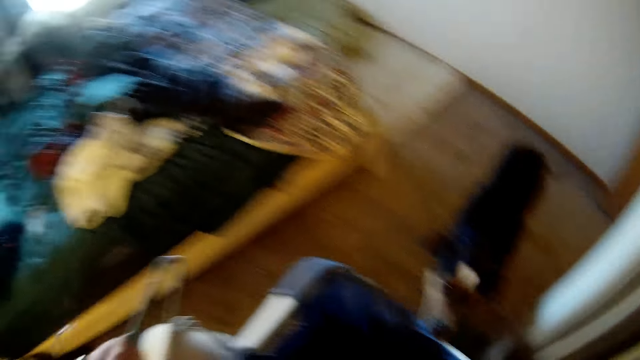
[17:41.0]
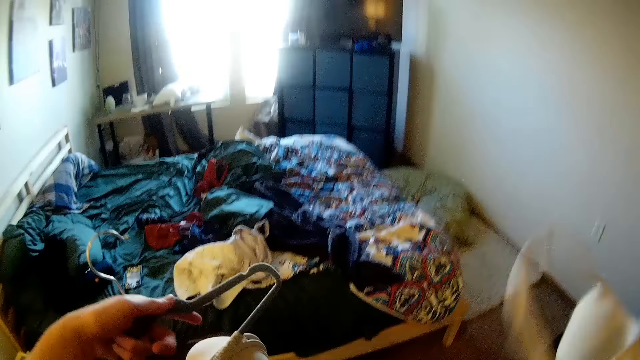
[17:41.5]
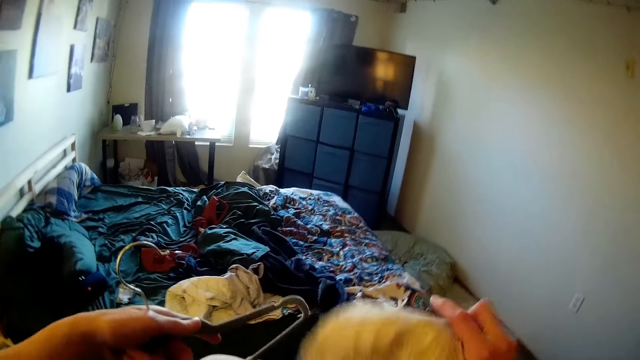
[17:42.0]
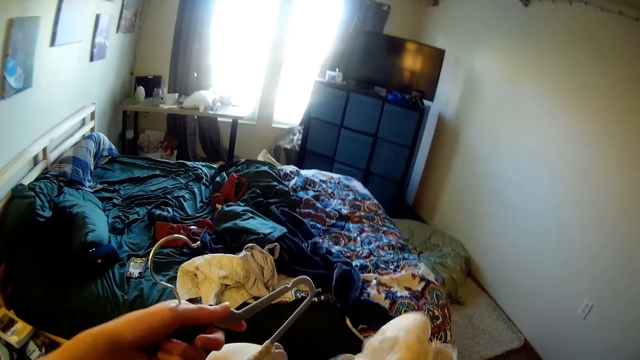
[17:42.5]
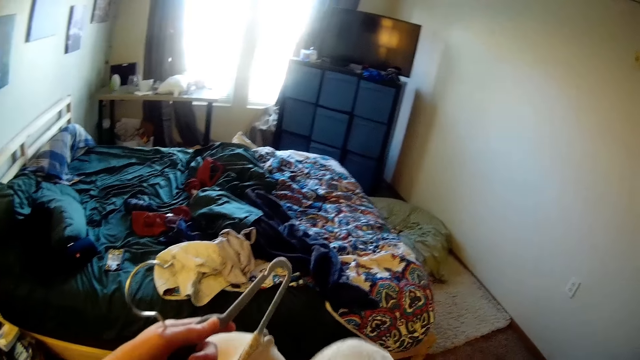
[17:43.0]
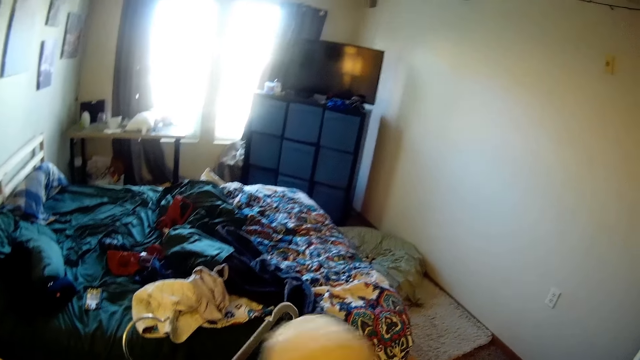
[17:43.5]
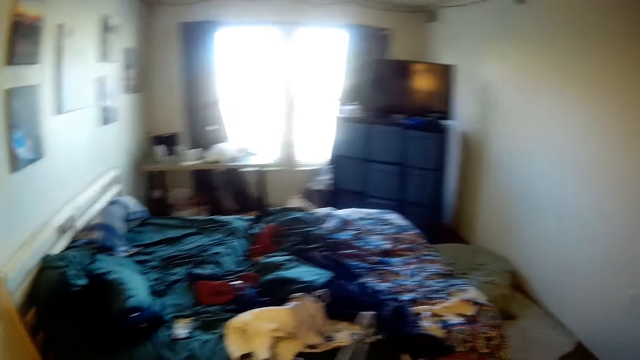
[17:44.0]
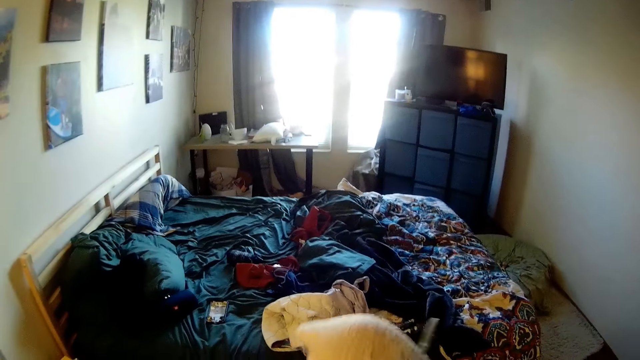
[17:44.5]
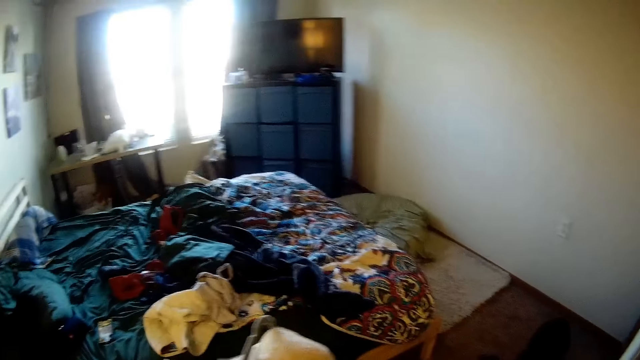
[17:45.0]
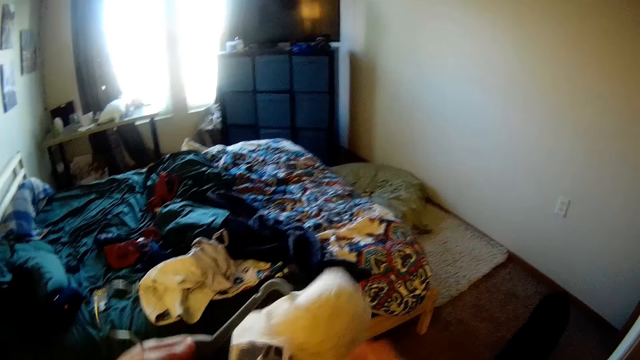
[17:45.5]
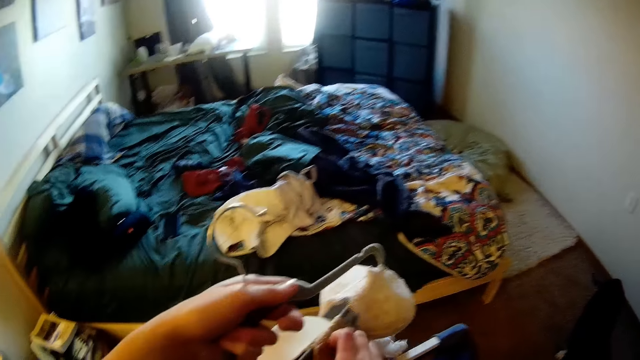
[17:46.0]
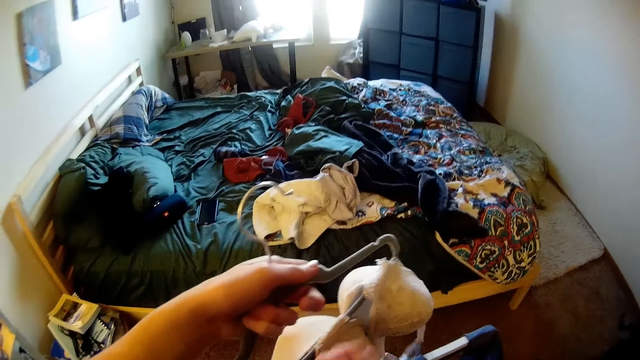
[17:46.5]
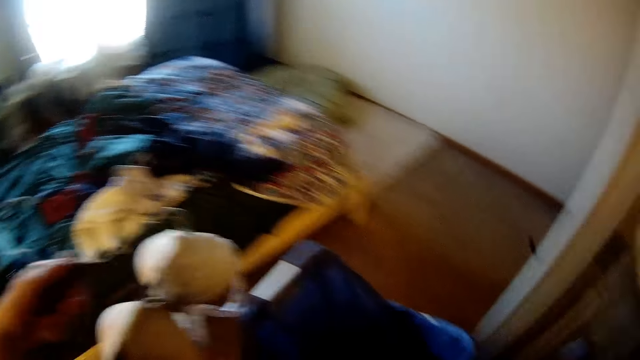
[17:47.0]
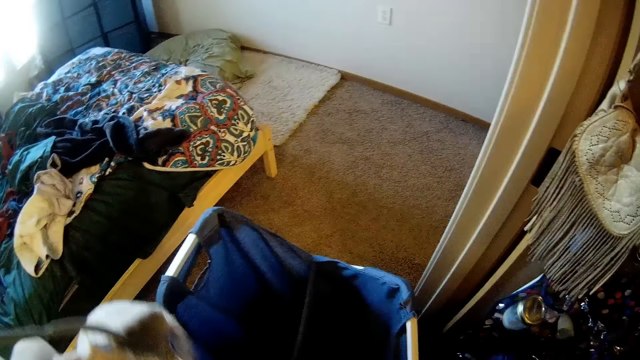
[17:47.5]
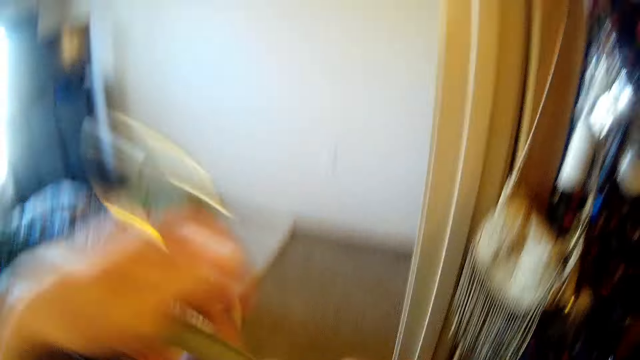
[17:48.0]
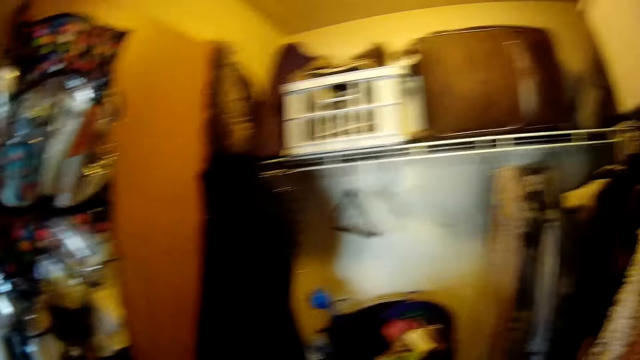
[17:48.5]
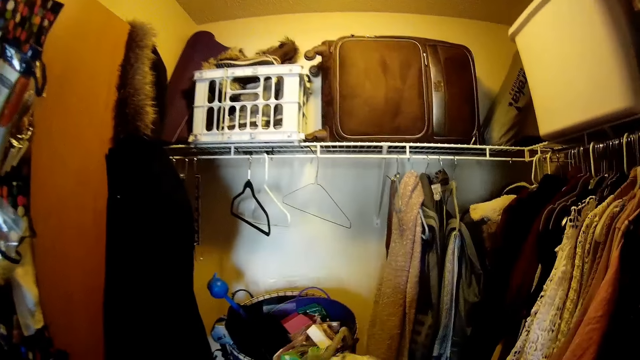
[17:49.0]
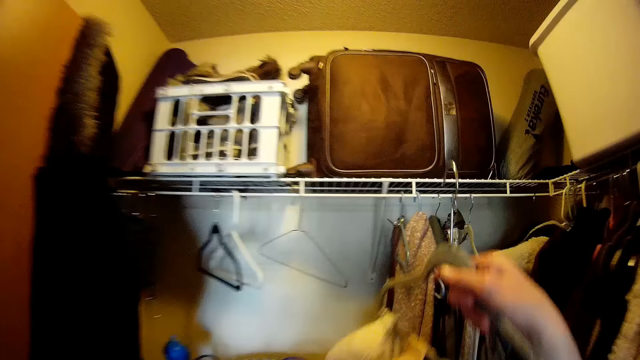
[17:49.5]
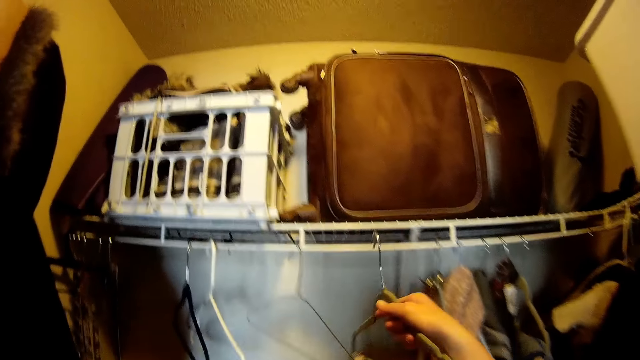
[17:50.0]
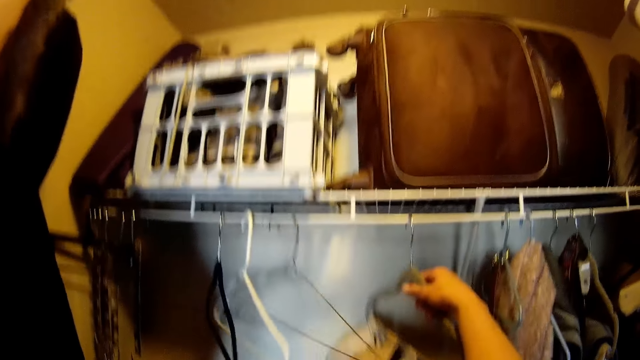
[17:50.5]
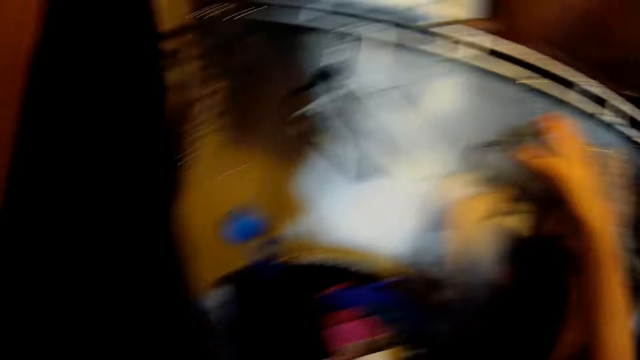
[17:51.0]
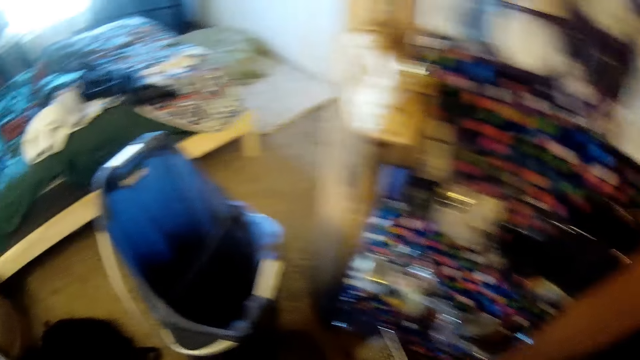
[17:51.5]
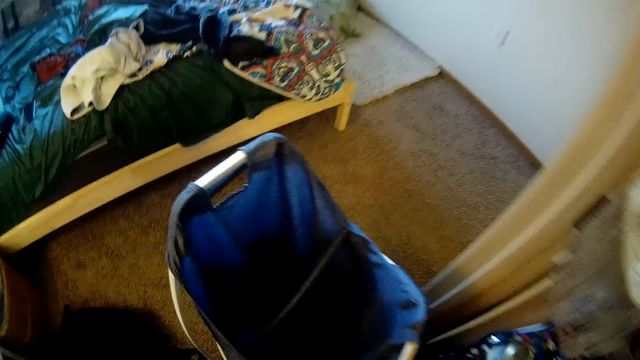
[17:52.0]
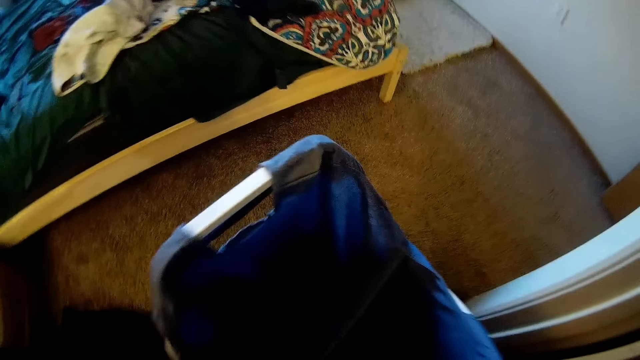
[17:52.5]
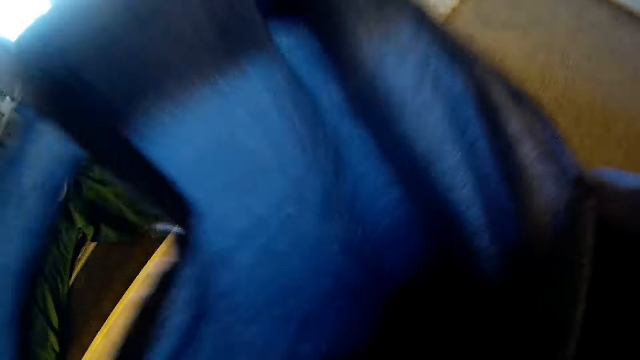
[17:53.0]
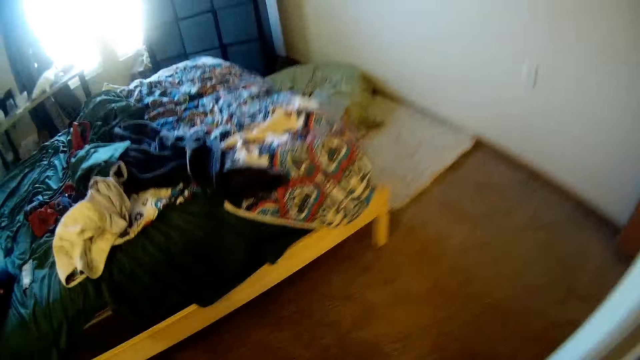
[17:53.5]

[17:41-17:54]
The camera wearer picks a bra. They put the bra on the hanger. They turn around the room. They put the hanger on the closet. They turn around the room.

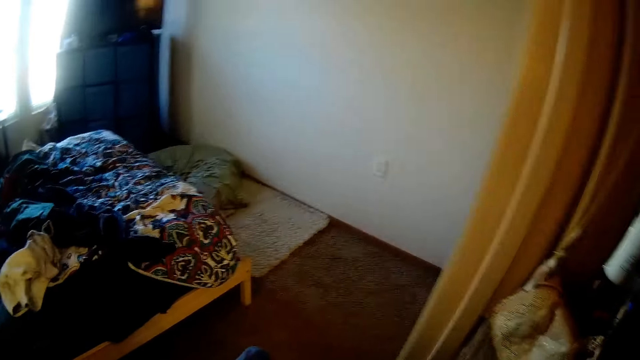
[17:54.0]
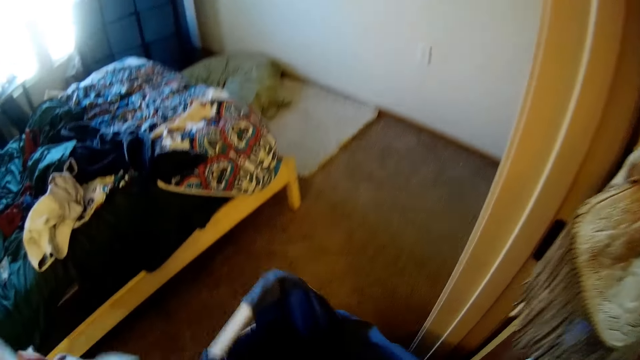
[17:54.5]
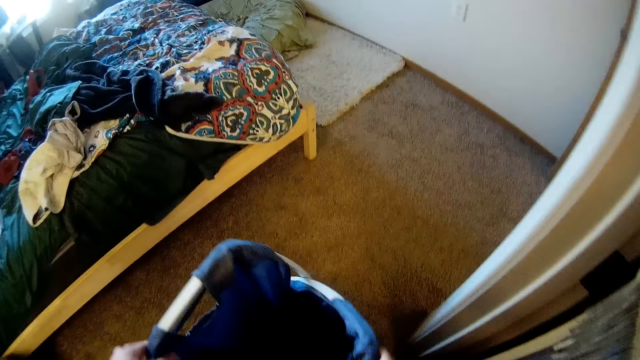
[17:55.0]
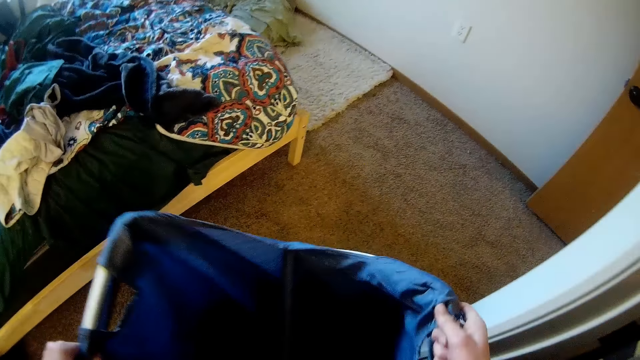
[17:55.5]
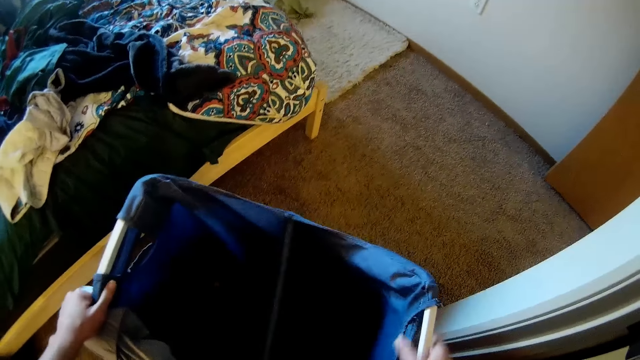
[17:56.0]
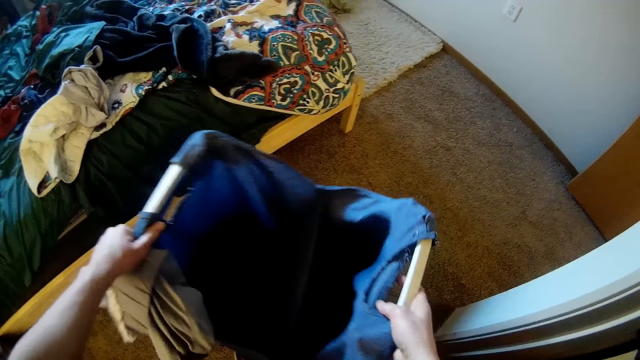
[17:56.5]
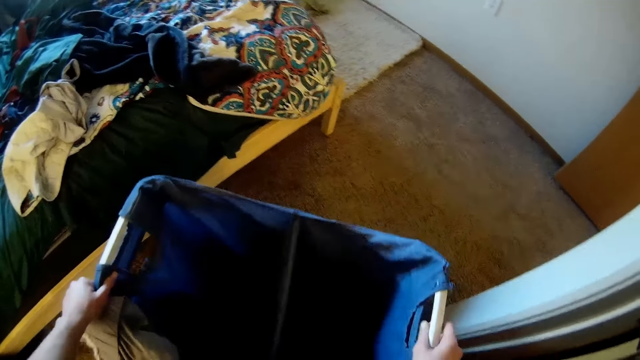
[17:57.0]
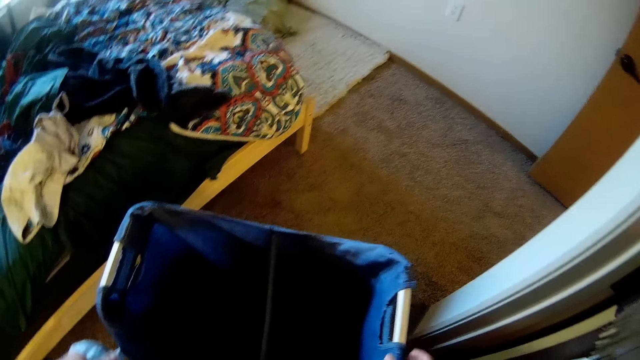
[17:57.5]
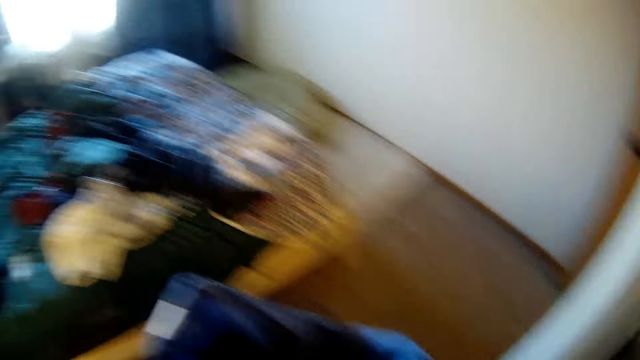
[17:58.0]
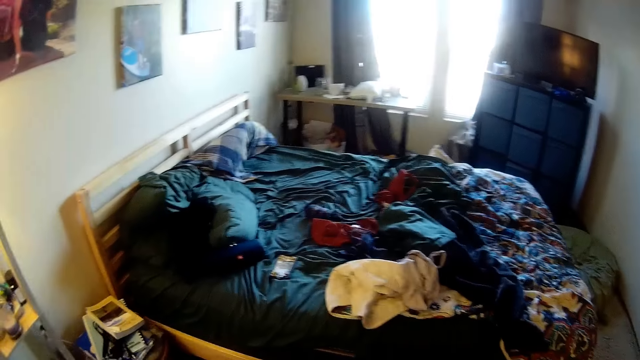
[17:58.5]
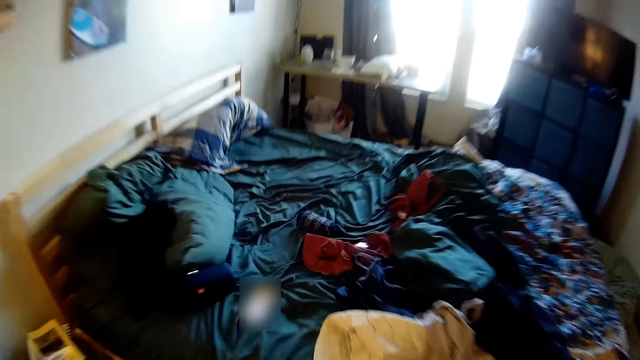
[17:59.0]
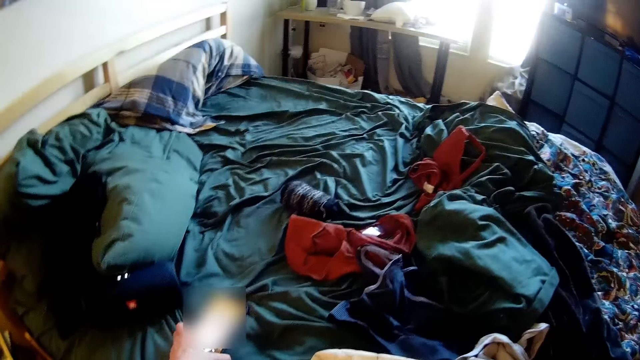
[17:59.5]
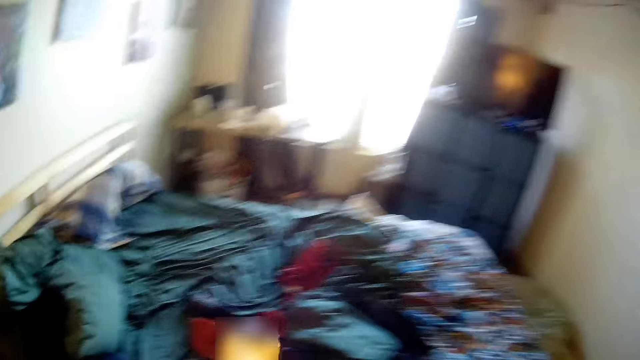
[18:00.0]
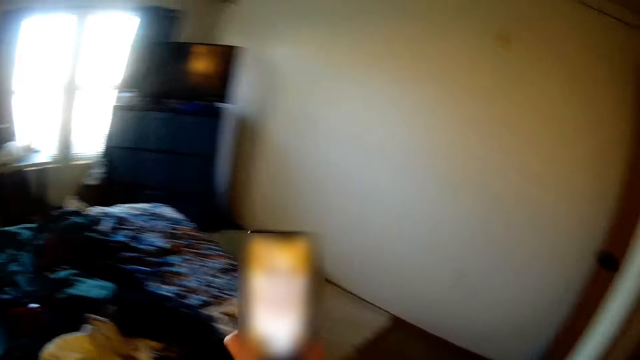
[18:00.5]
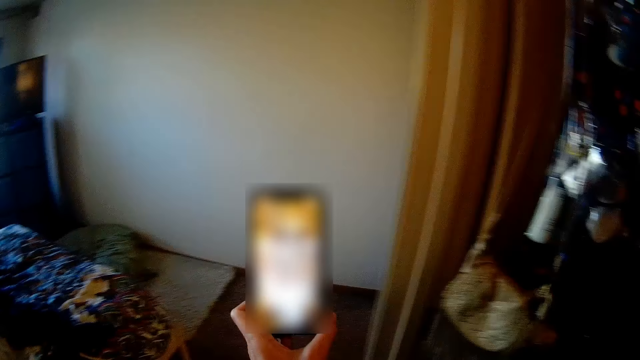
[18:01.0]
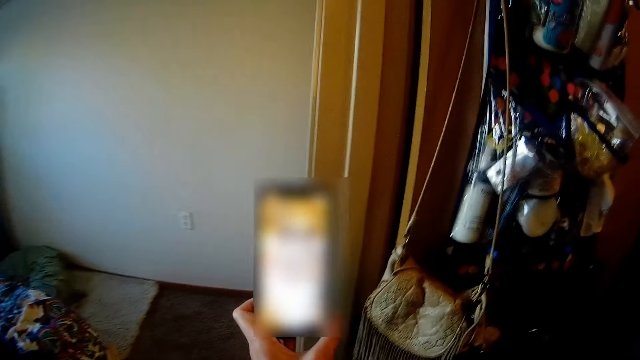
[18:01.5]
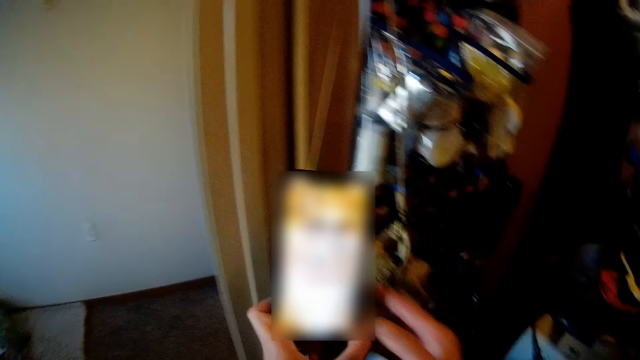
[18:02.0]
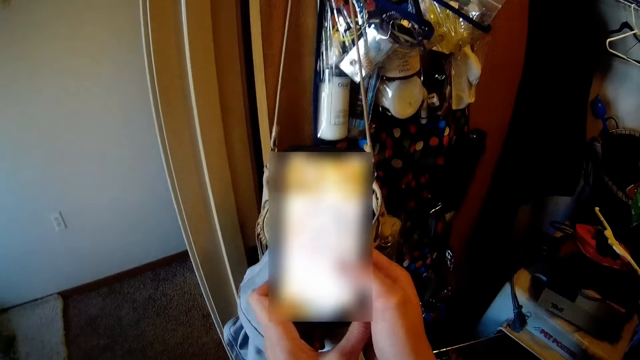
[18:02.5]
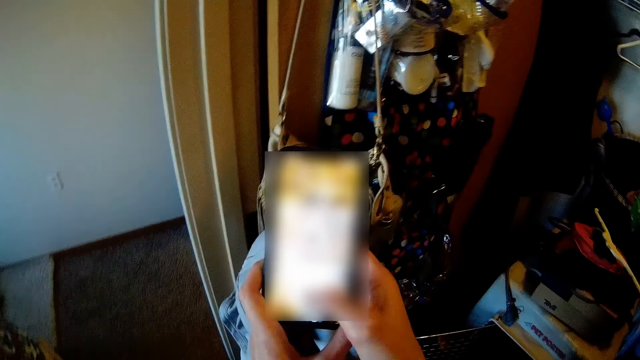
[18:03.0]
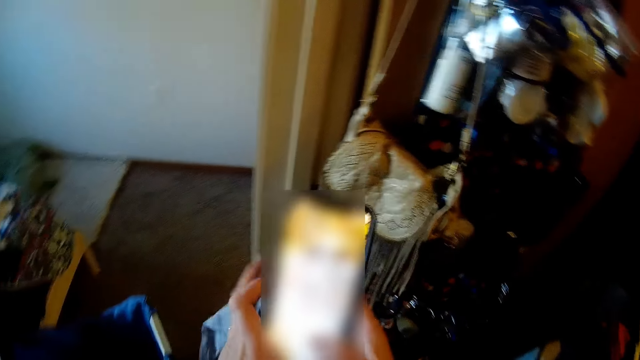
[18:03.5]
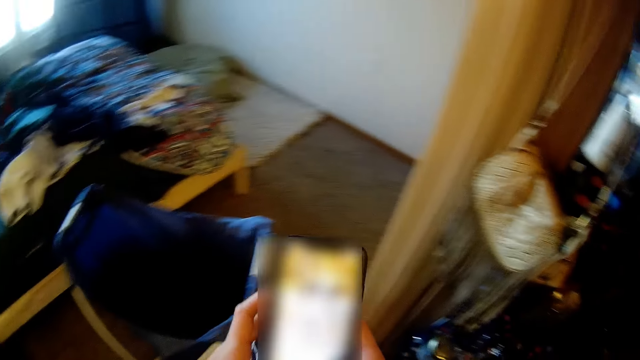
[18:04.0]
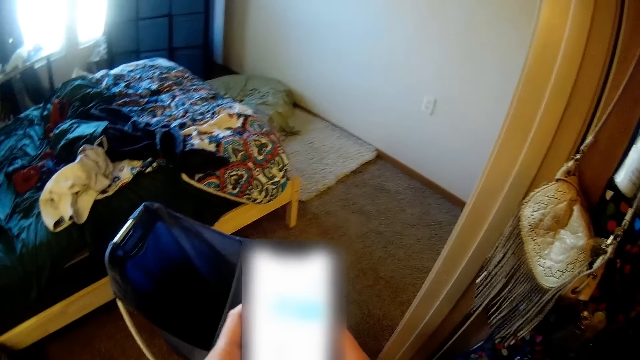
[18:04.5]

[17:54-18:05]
The camera wearer moves a cloth basket. They move the chair. They turn around the room. They pick a phone. They operate the phone.
